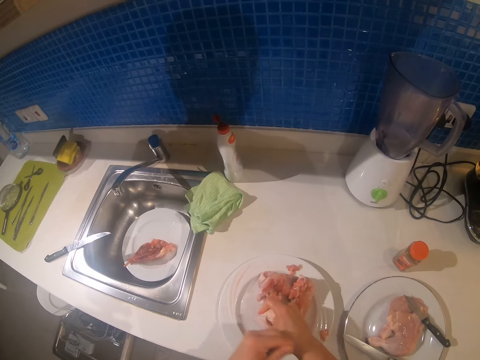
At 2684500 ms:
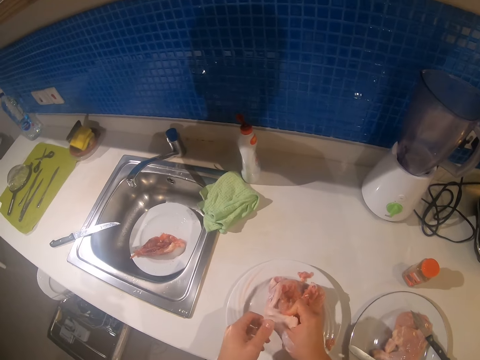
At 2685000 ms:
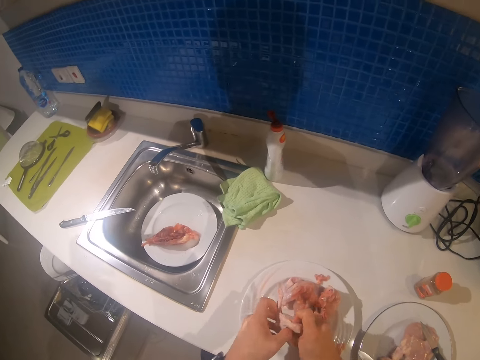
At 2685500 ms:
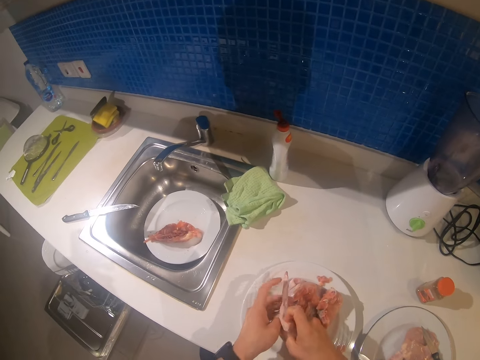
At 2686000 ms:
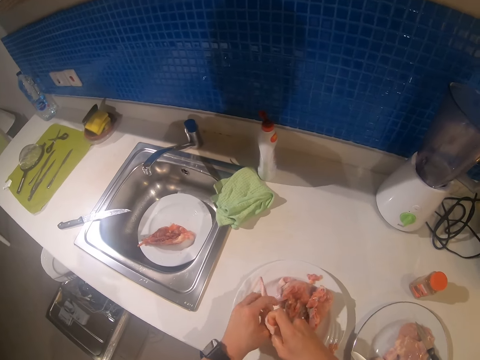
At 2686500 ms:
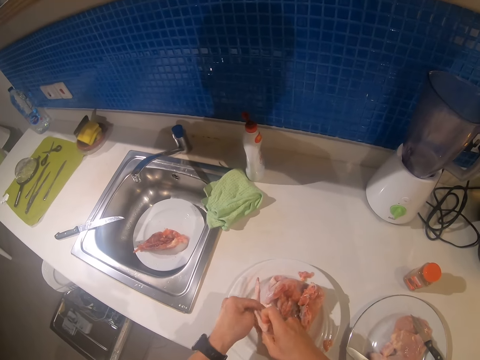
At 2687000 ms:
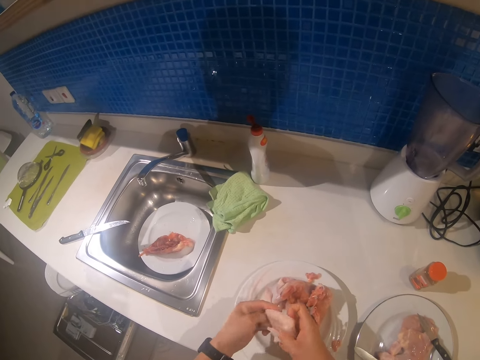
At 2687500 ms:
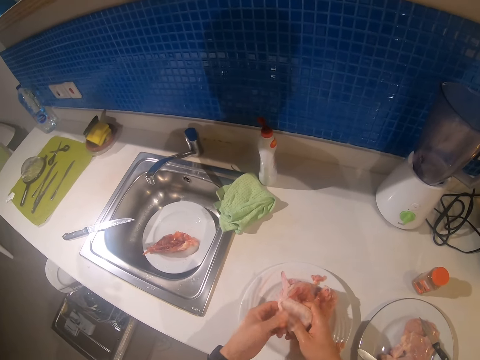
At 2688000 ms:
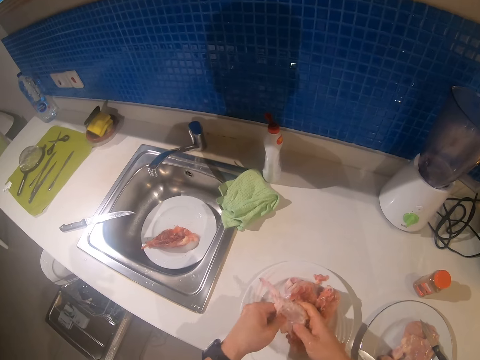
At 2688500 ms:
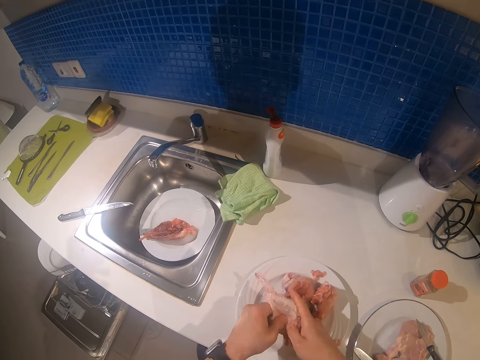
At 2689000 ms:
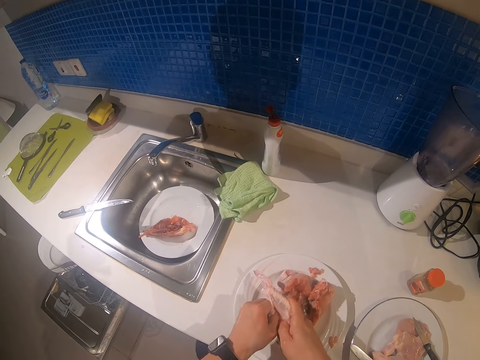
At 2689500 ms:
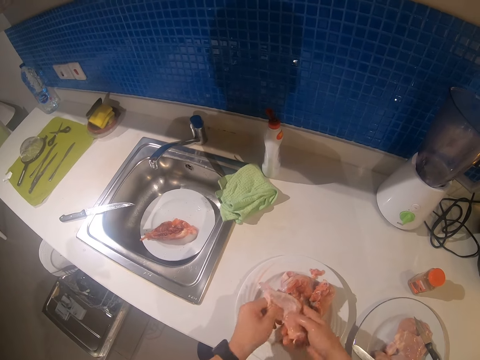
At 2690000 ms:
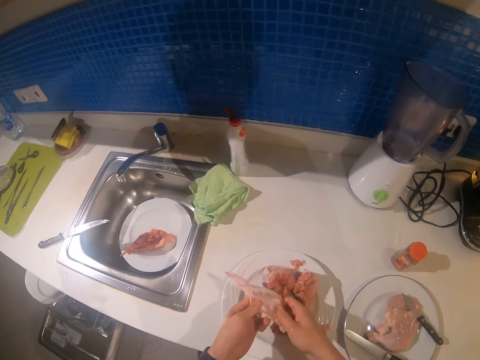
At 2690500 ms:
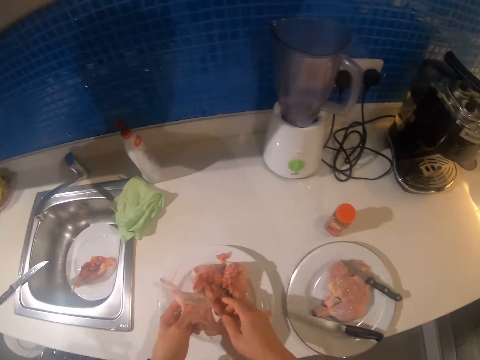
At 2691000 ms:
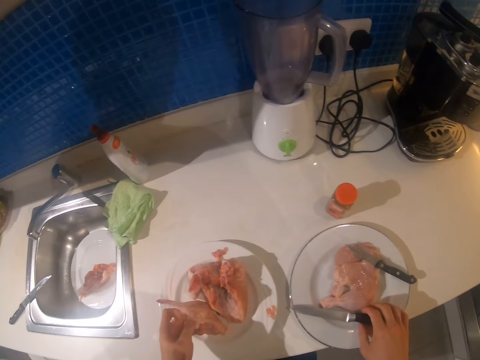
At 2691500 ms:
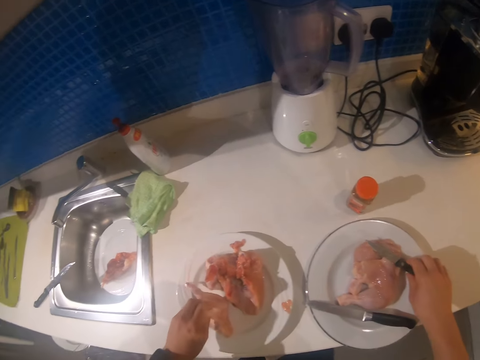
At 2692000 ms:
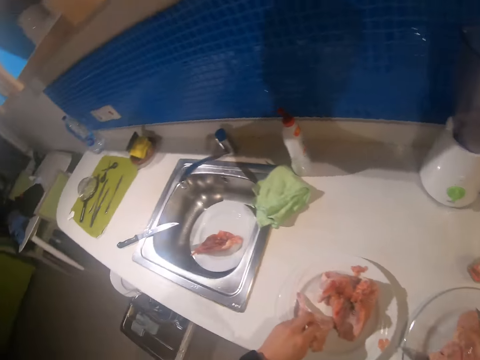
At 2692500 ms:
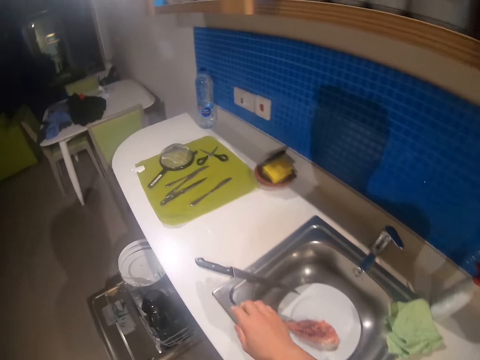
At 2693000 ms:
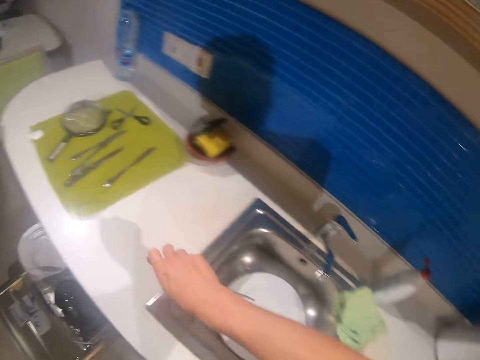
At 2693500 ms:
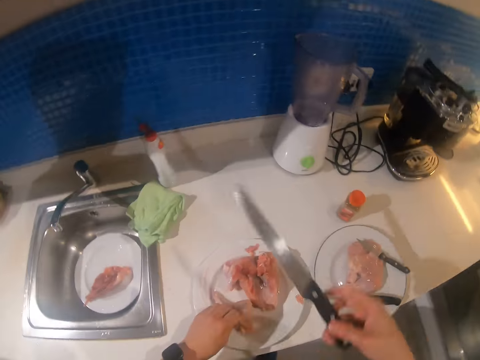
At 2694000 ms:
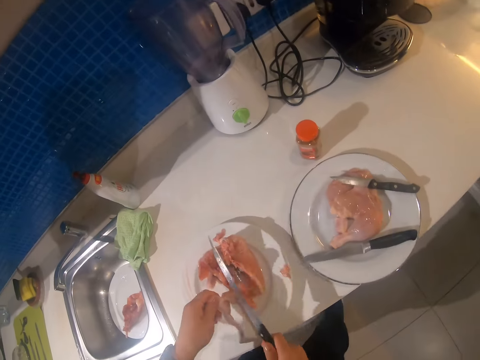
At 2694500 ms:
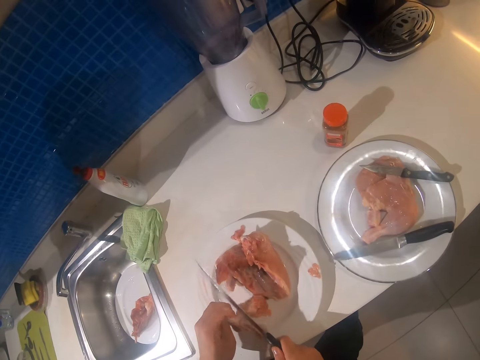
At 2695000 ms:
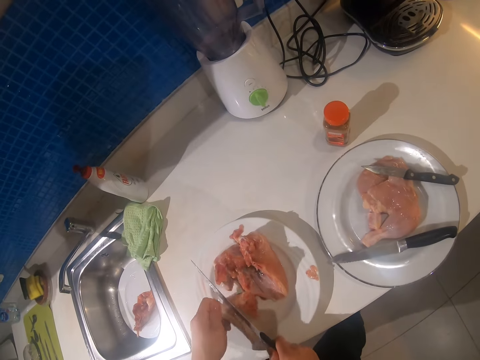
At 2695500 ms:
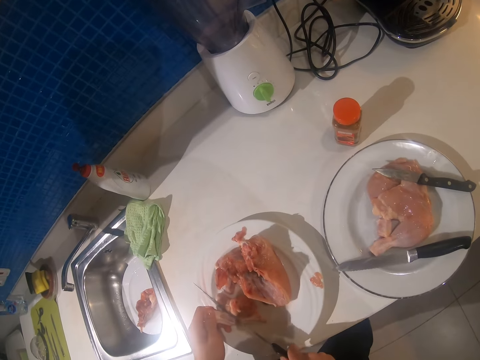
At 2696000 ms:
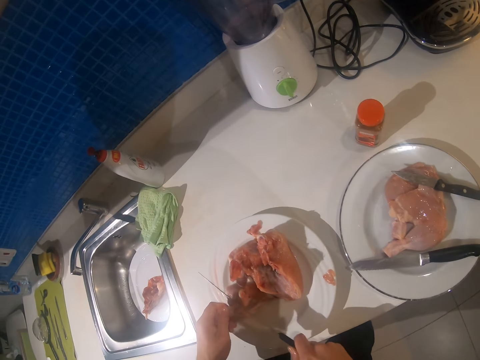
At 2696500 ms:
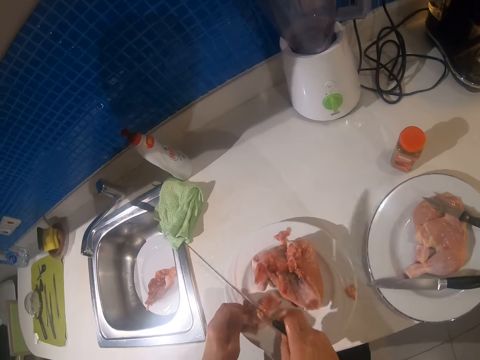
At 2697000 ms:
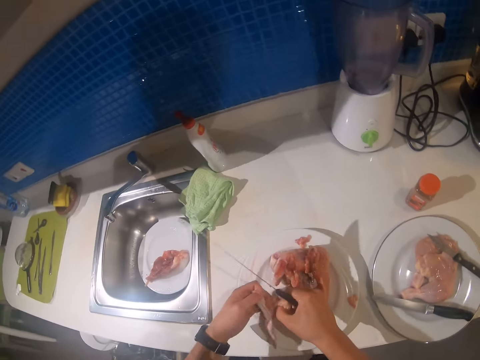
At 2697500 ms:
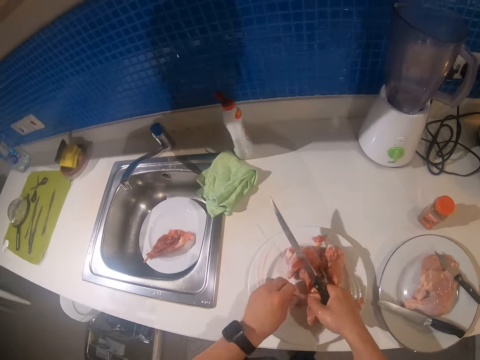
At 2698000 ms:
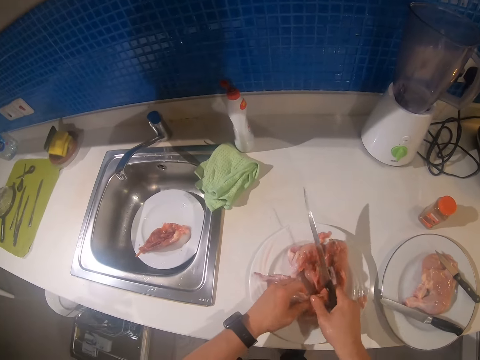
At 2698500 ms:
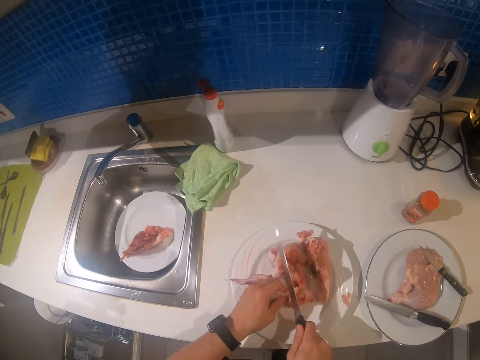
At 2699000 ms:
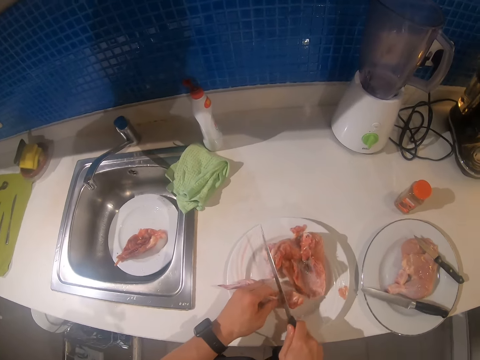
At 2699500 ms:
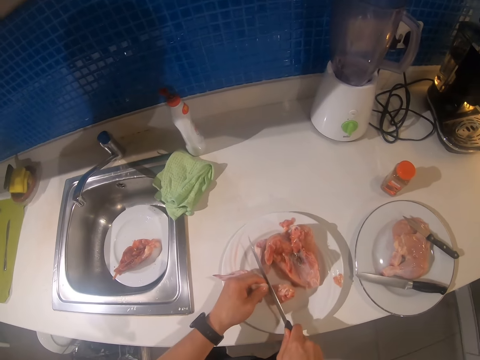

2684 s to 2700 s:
The camera wearer picks up the knife from the plate. They move the knife. They cut the chicken skin.

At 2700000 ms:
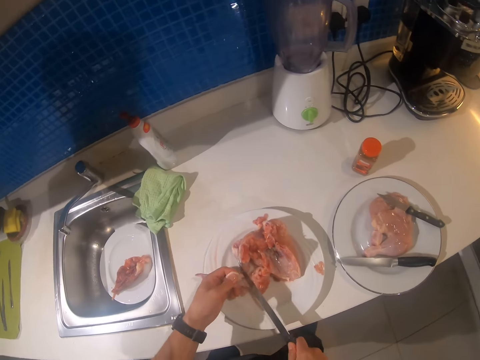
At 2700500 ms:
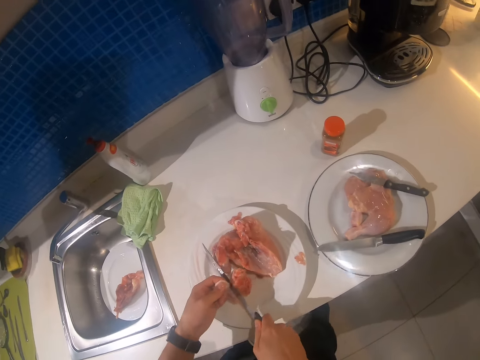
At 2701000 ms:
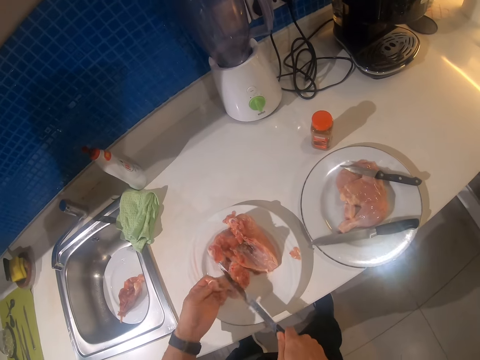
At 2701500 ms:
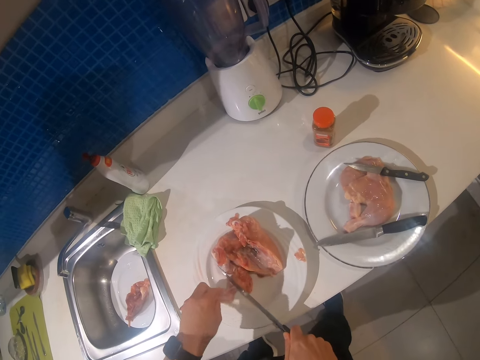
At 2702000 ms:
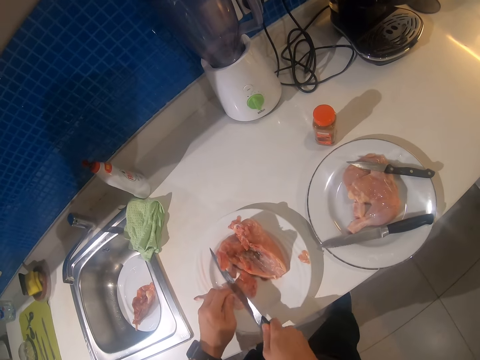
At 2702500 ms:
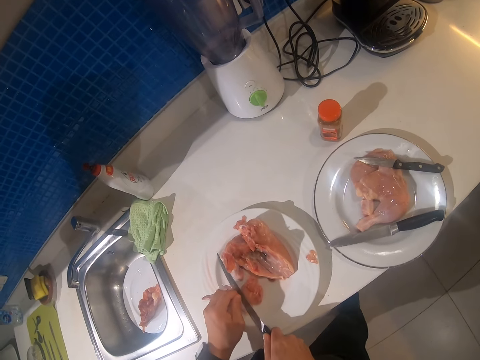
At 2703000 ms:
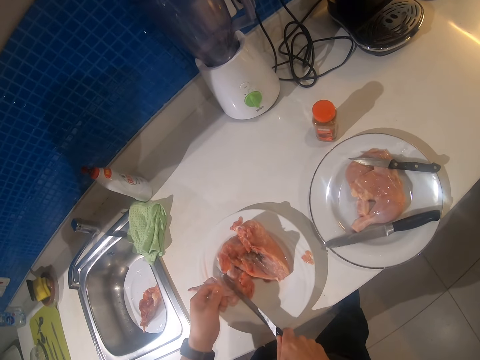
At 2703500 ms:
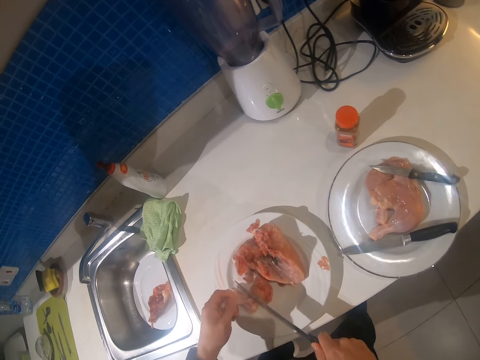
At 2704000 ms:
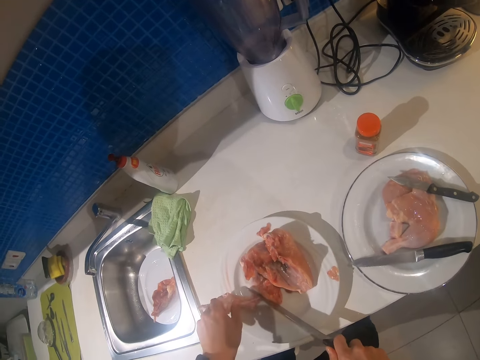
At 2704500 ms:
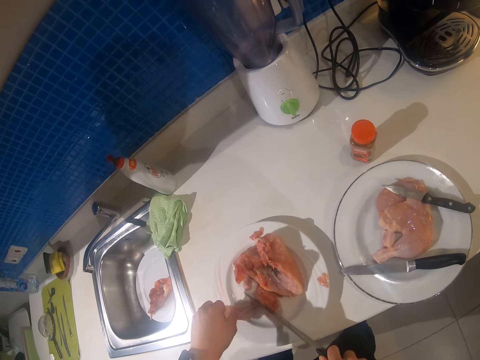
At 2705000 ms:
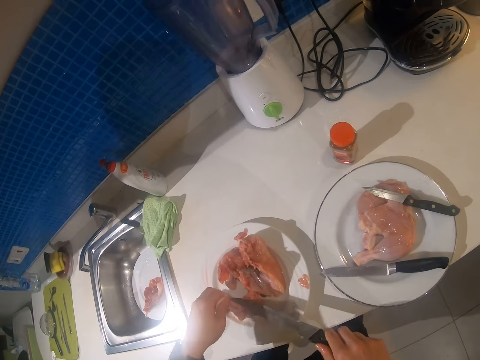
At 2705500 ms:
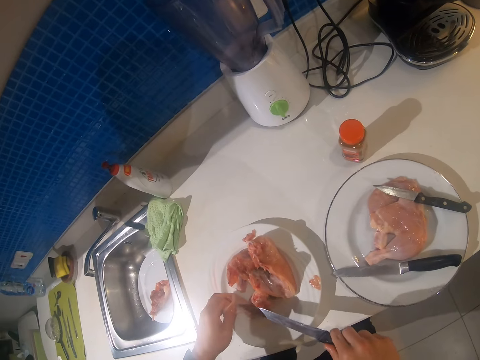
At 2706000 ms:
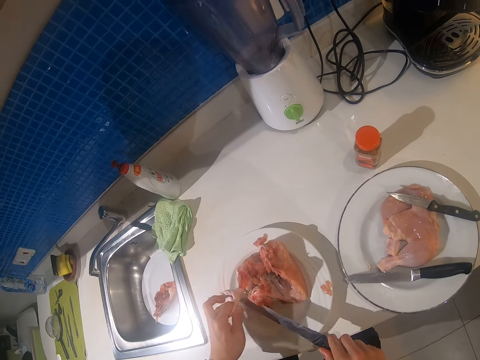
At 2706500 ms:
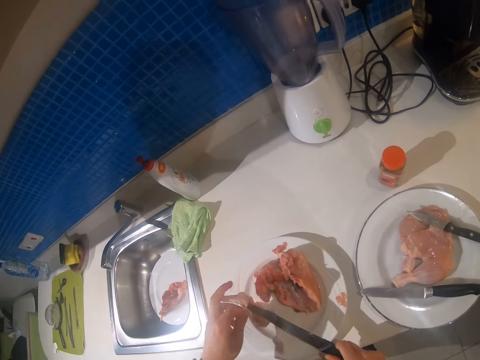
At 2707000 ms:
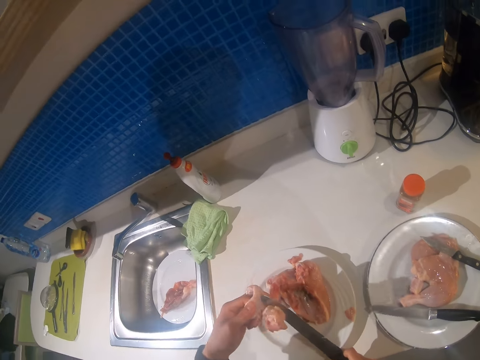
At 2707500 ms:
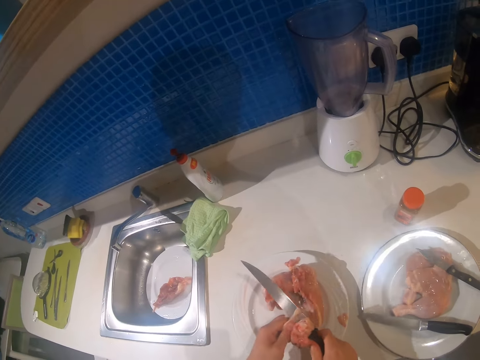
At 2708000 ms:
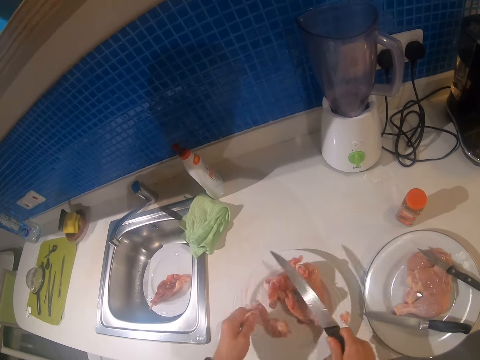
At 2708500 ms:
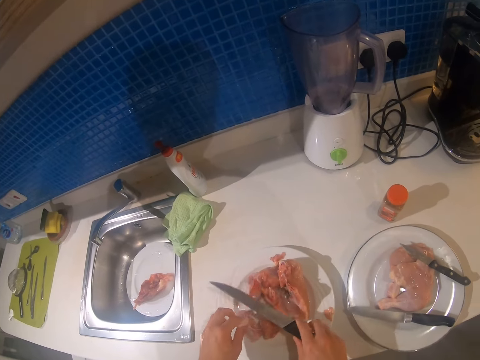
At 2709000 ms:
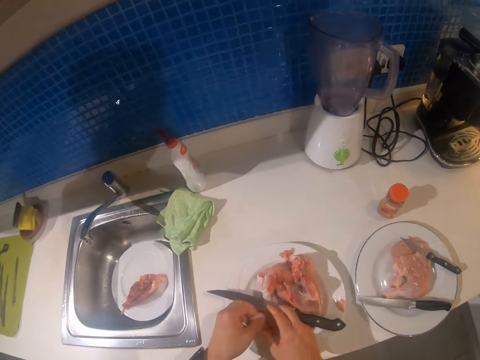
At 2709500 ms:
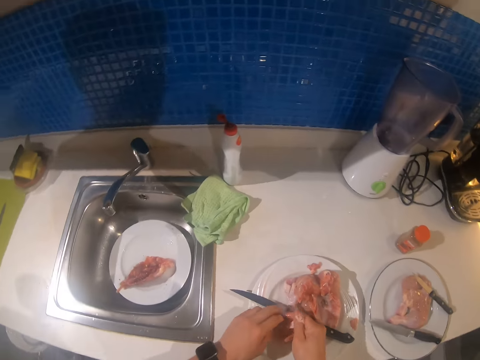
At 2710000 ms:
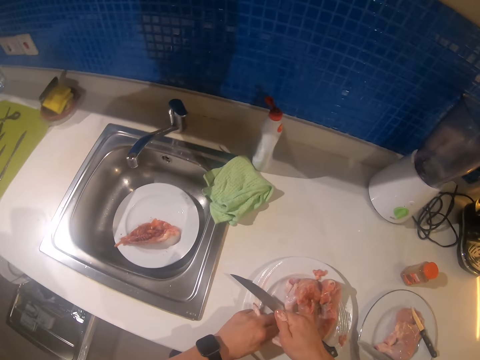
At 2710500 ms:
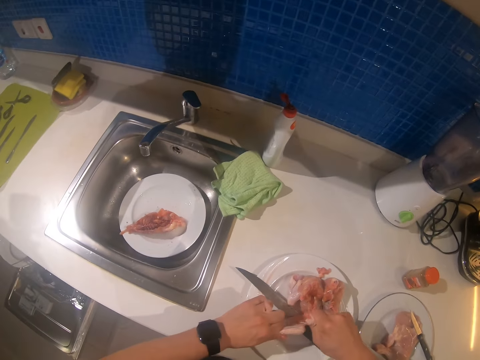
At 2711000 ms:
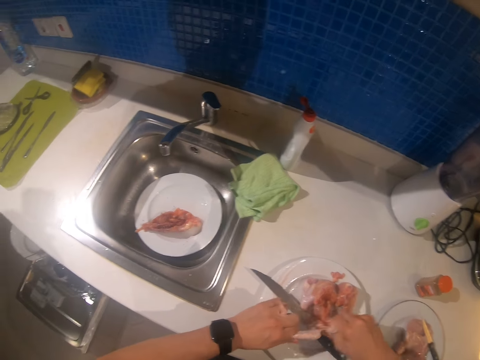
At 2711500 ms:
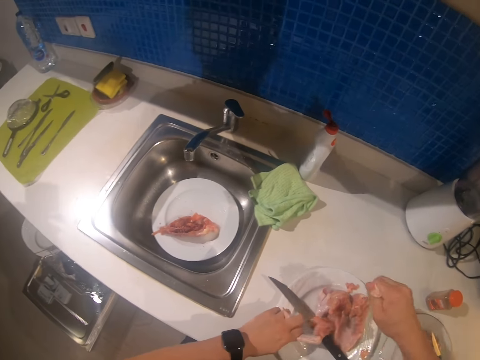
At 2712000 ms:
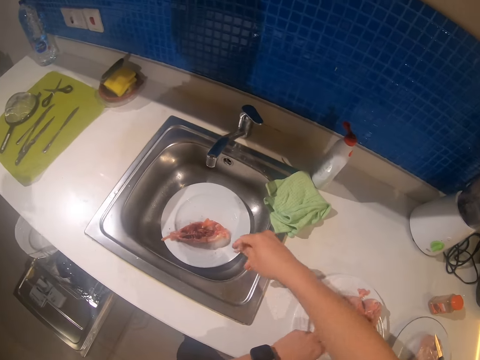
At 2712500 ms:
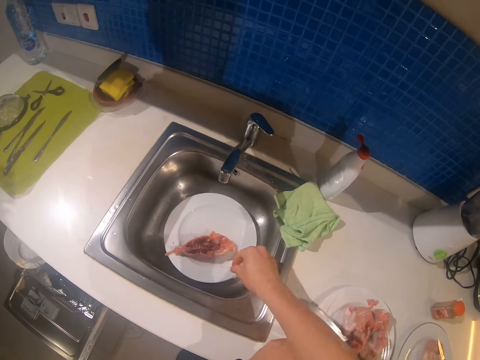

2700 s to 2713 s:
The camera wearer puts the knife on the plate.
